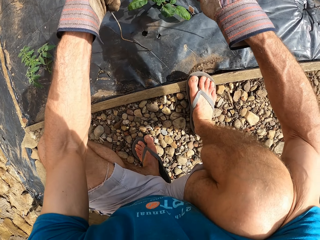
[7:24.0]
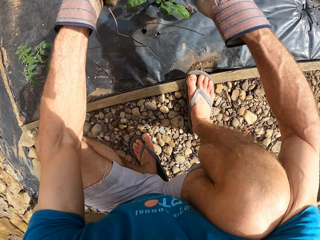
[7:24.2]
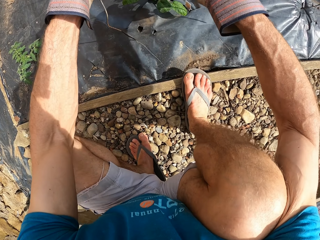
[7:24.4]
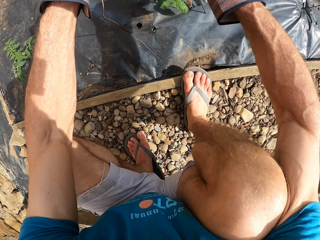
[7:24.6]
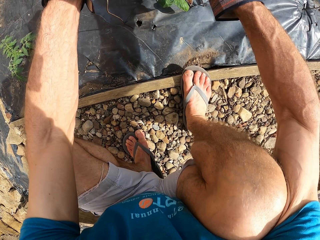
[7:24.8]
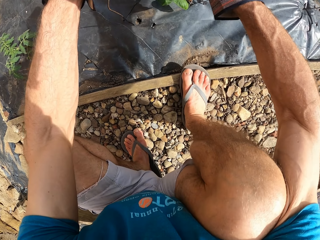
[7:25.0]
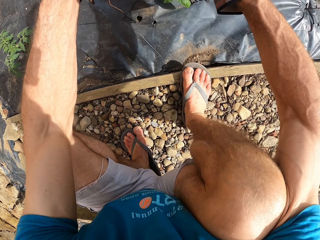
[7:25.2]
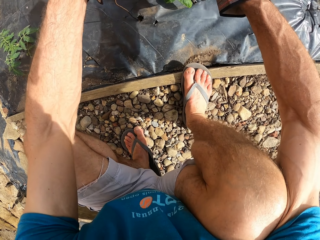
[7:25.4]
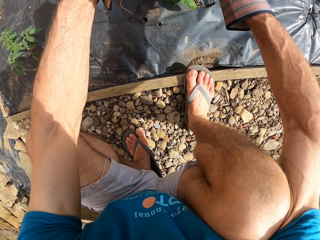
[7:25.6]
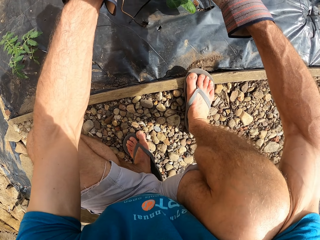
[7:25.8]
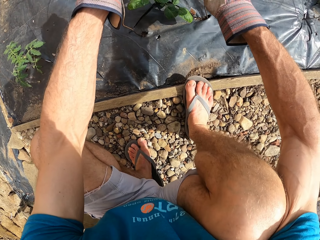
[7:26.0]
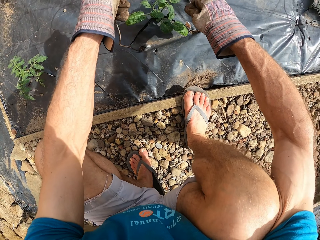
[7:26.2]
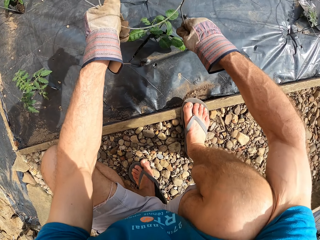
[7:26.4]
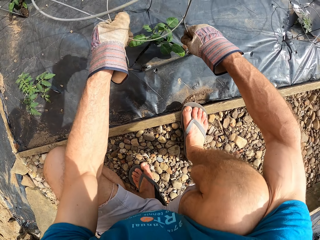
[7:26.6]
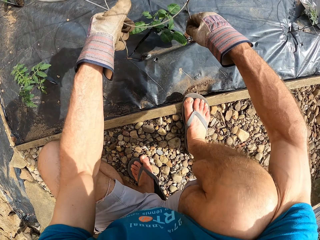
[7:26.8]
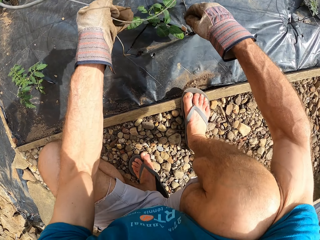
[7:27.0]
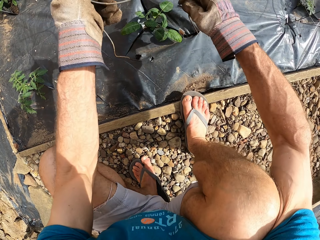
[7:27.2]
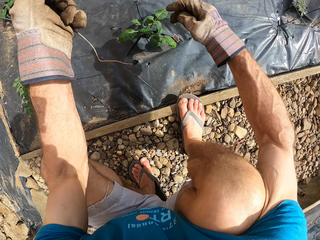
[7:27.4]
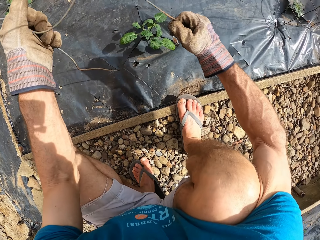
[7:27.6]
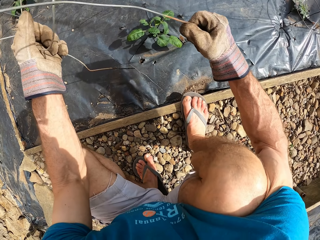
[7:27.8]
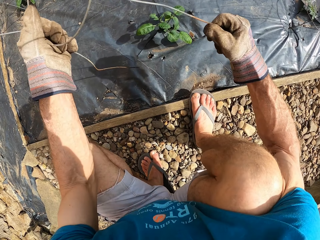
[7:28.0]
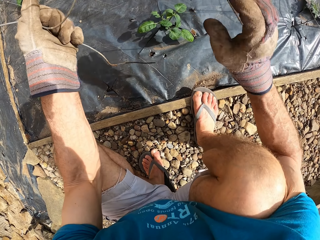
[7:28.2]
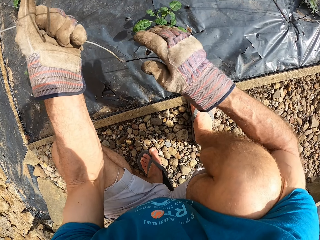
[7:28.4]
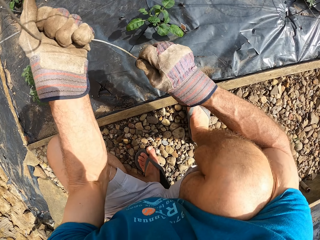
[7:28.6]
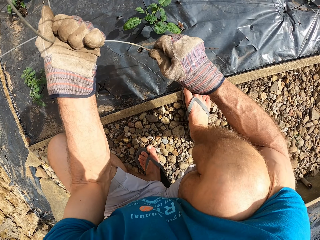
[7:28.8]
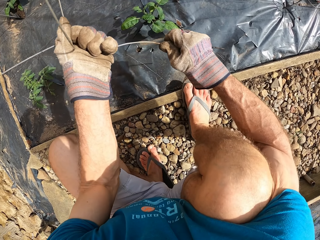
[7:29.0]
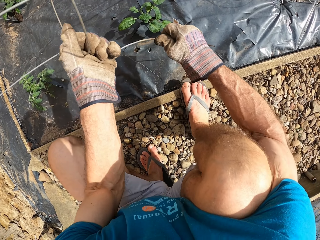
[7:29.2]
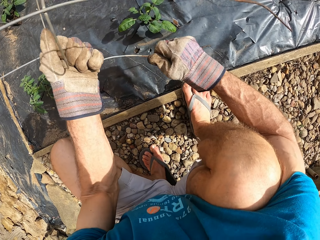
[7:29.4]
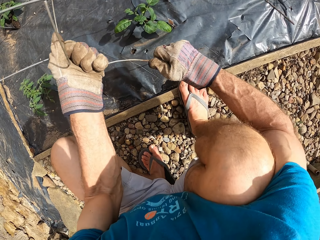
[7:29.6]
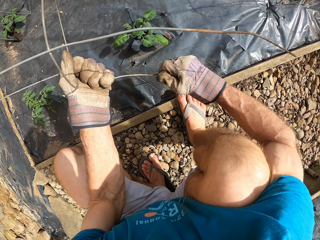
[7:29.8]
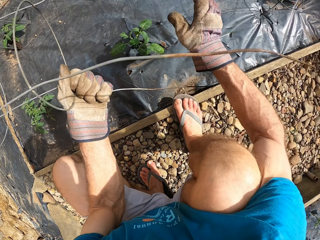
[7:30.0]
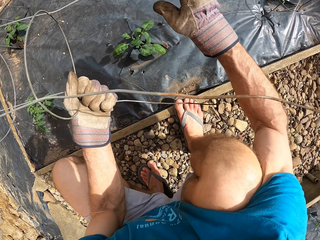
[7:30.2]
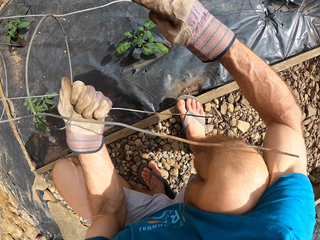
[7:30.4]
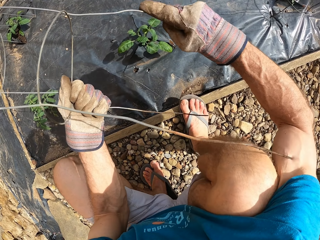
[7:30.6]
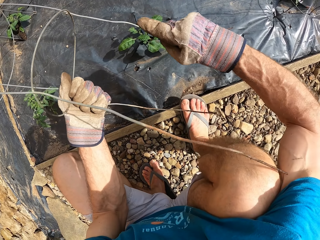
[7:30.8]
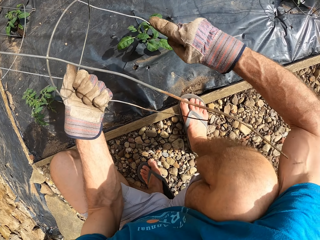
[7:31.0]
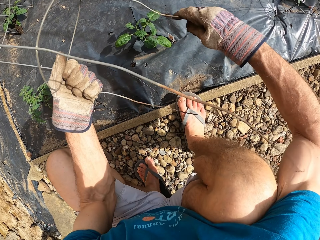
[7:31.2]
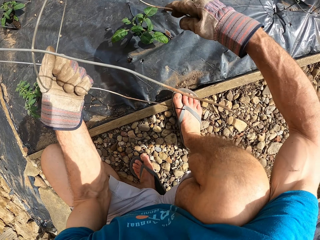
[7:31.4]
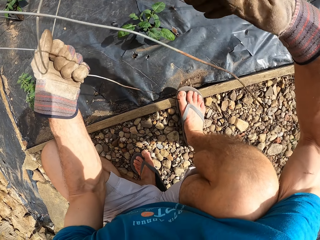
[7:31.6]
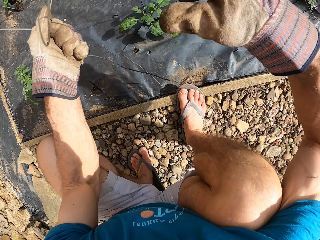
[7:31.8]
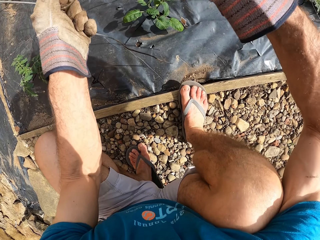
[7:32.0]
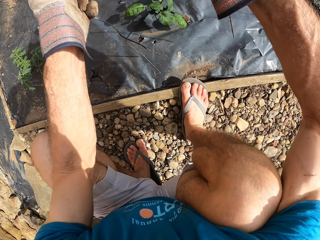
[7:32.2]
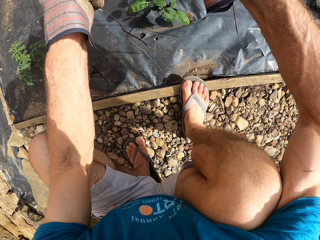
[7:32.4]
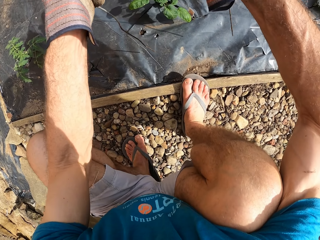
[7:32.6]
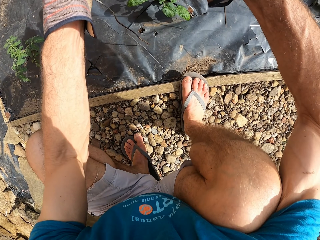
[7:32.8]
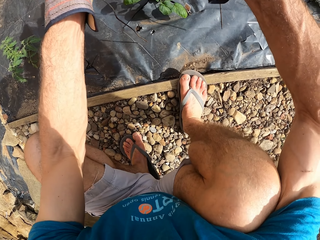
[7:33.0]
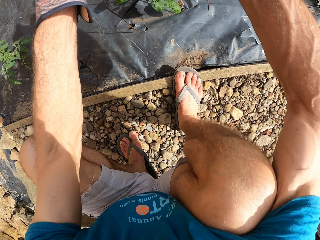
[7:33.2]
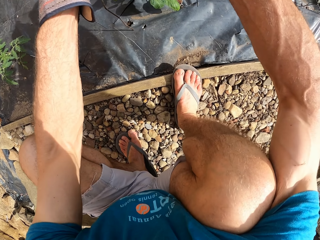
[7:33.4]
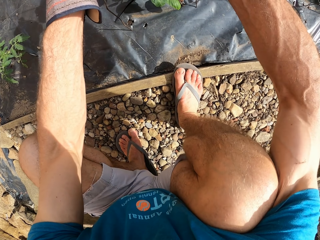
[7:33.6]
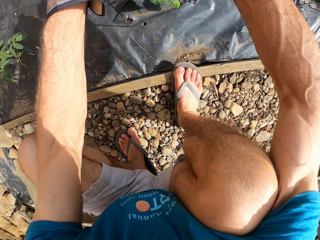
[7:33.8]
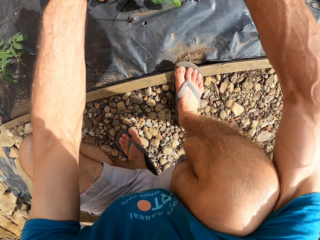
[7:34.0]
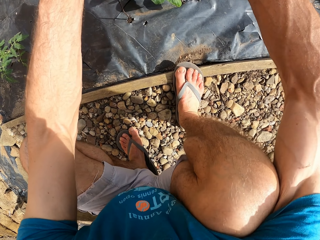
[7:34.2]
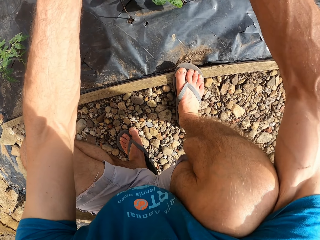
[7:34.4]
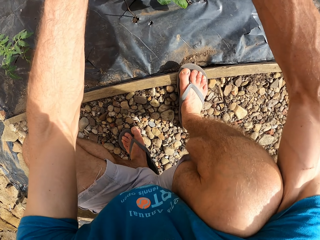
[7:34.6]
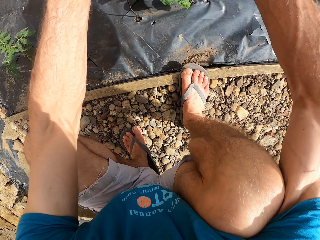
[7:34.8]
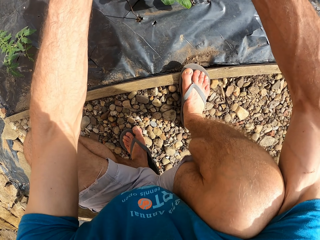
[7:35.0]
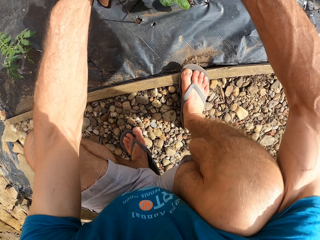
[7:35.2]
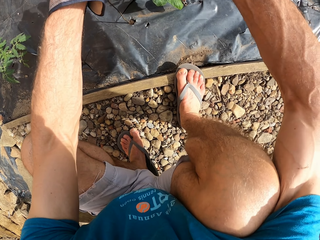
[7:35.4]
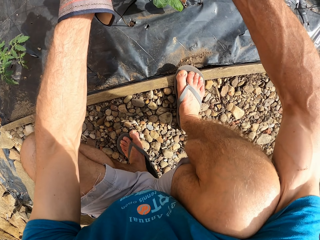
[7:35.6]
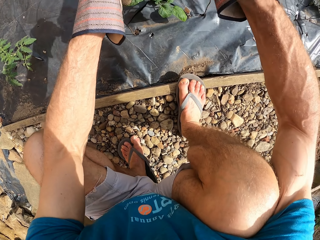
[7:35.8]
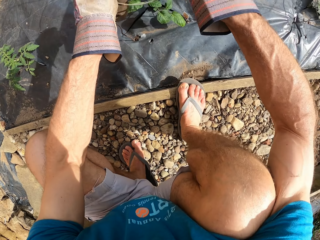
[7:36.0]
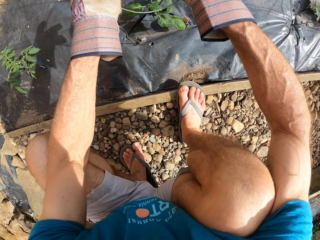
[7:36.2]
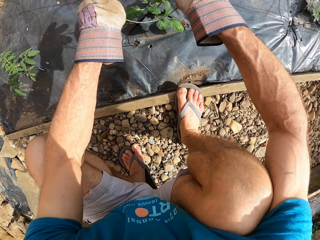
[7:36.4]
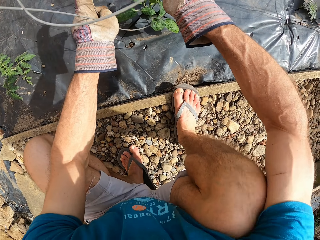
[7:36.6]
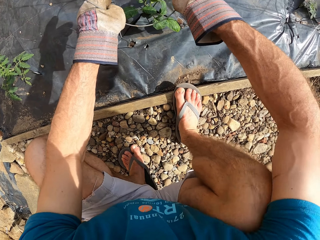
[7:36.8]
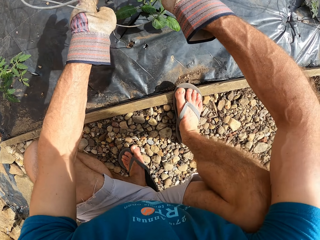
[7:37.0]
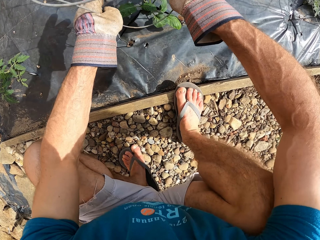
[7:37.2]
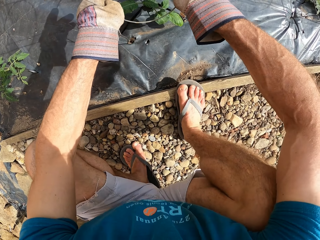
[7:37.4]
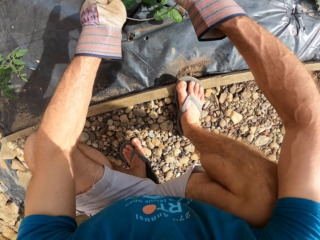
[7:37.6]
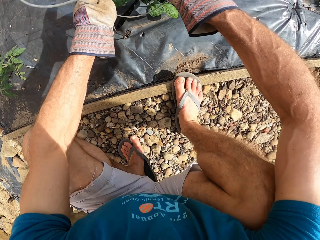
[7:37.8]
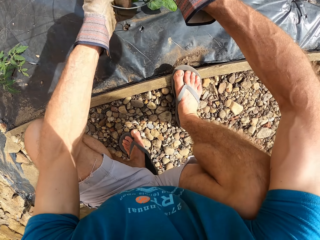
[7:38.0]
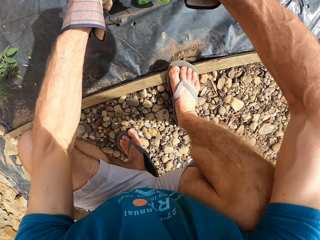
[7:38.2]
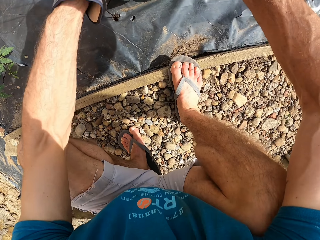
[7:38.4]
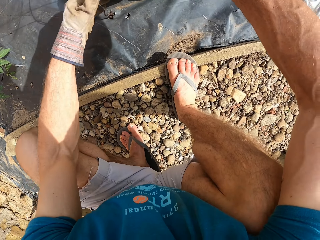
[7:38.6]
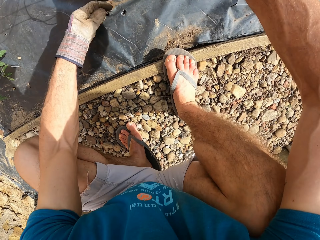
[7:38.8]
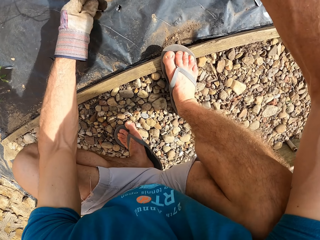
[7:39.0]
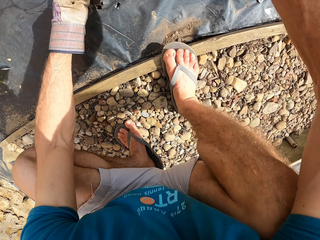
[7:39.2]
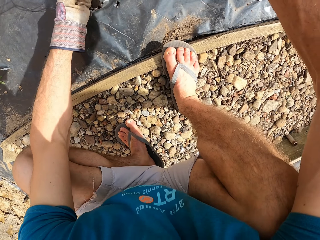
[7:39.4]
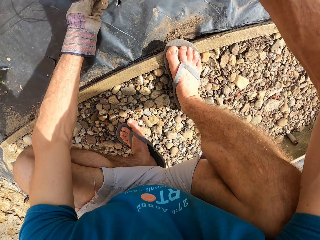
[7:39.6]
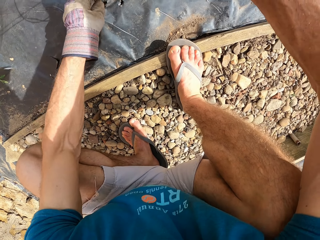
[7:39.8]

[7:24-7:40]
The camera wearer fixes the plant stand on the flower bed. They remove the plant stand from the flower bed. They straighten the plant stand. They fix the plant stand on the flower bed.

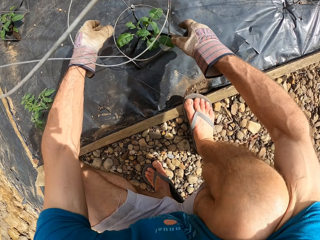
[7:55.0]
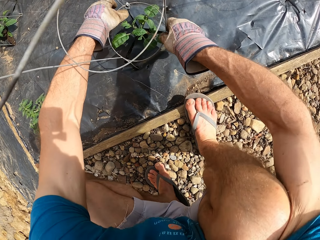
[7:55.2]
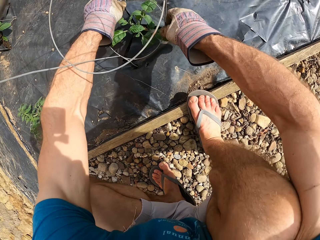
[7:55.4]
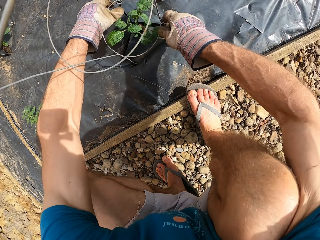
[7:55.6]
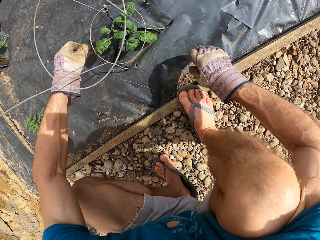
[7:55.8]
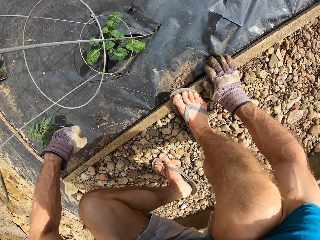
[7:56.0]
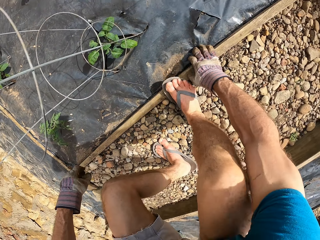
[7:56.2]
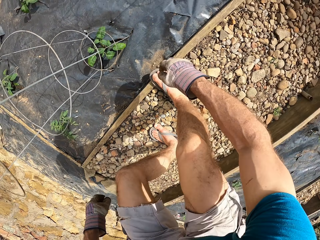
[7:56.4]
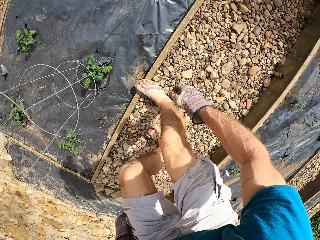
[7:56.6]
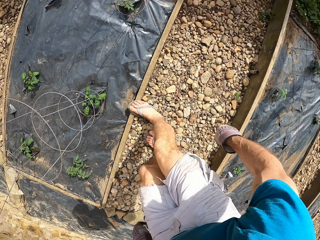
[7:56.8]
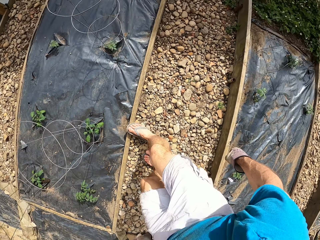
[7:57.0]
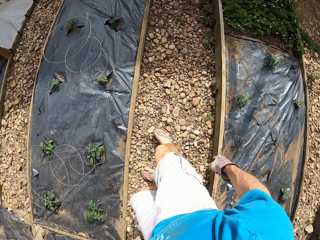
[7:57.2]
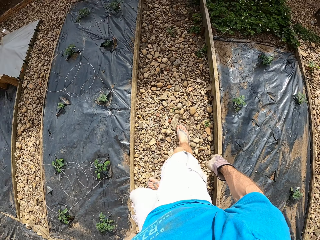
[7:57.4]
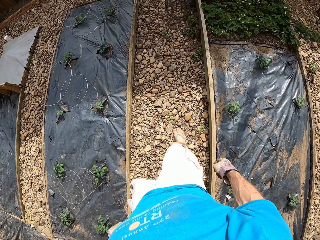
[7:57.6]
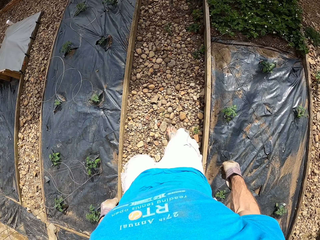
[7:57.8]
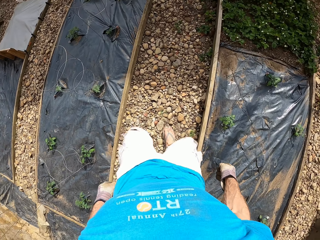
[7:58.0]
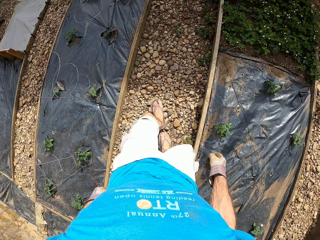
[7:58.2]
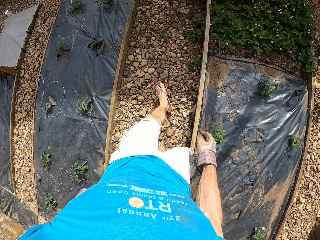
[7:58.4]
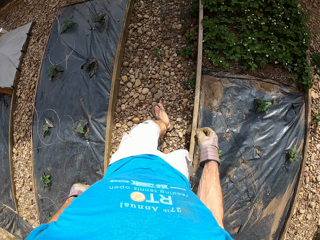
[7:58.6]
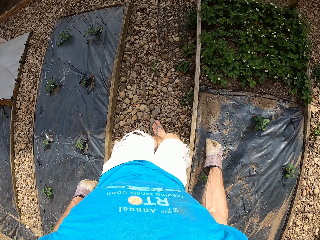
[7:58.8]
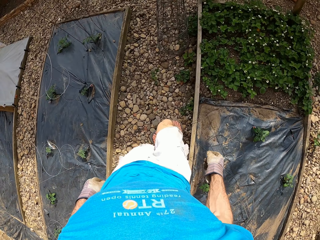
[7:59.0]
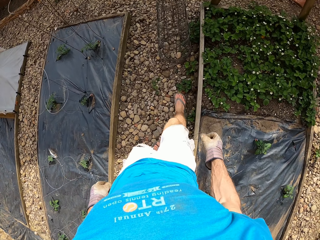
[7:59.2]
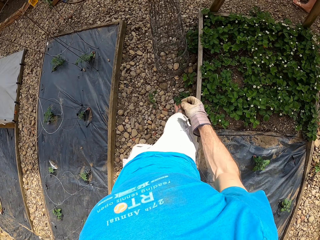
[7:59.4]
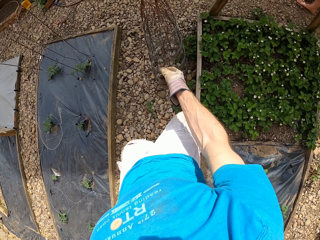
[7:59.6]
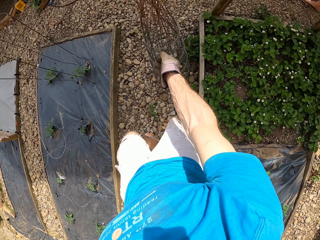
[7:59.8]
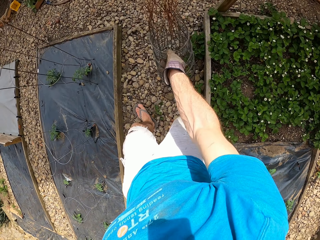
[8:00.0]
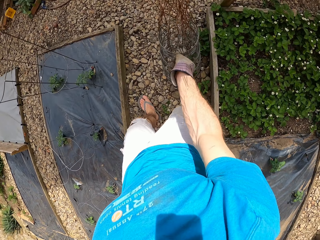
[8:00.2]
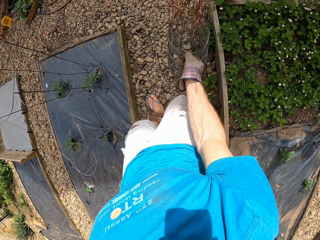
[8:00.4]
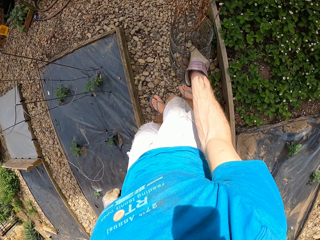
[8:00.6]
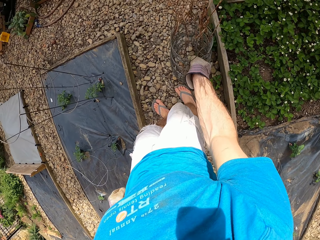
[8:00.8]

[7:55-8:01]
The camera wearer stands up beside the flower bed. They walk beside the flower bed.
